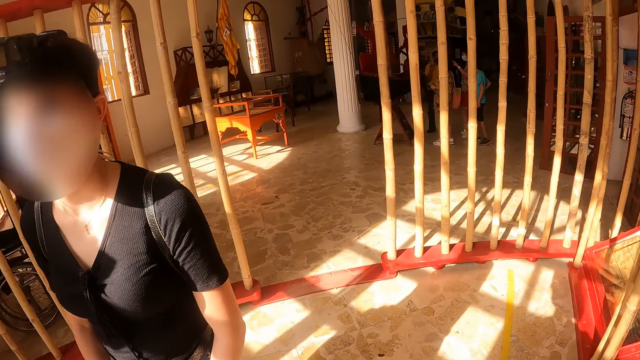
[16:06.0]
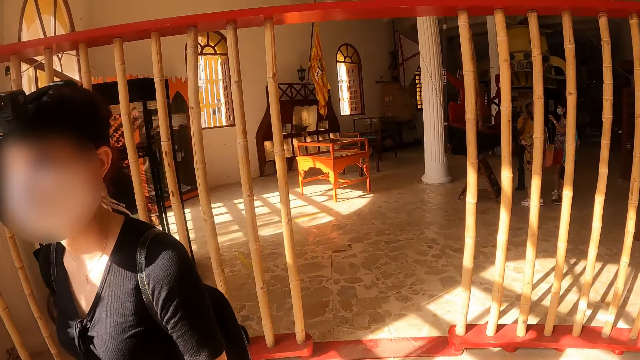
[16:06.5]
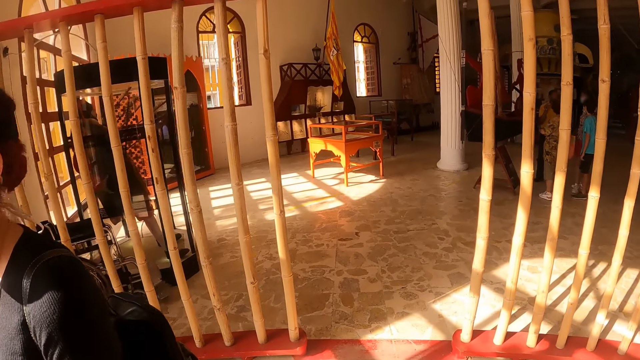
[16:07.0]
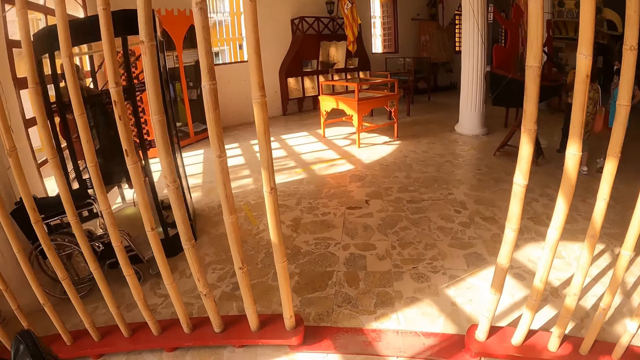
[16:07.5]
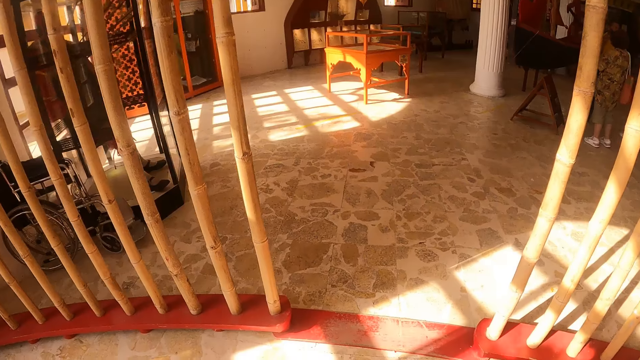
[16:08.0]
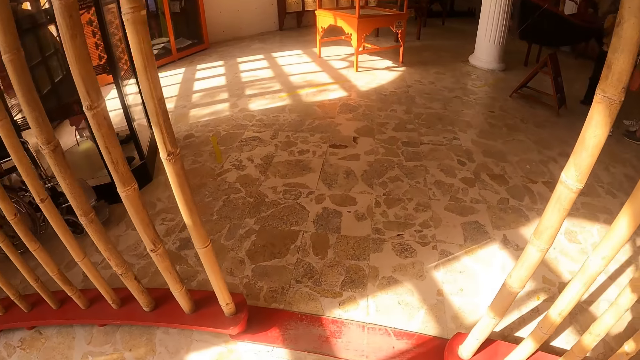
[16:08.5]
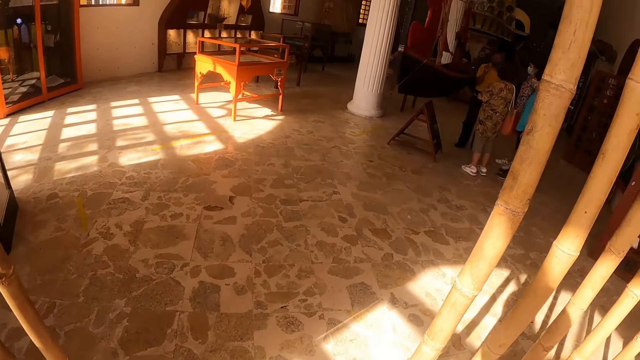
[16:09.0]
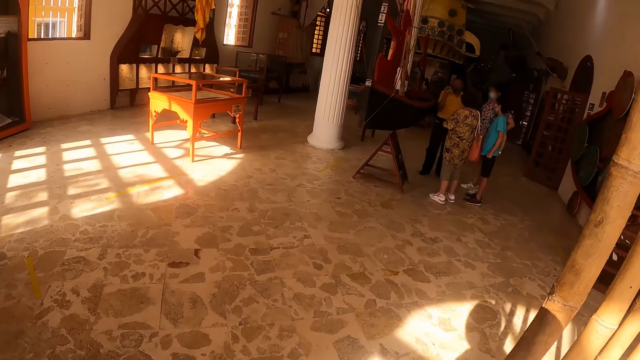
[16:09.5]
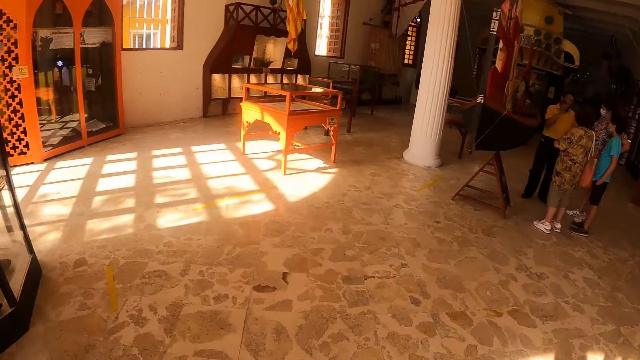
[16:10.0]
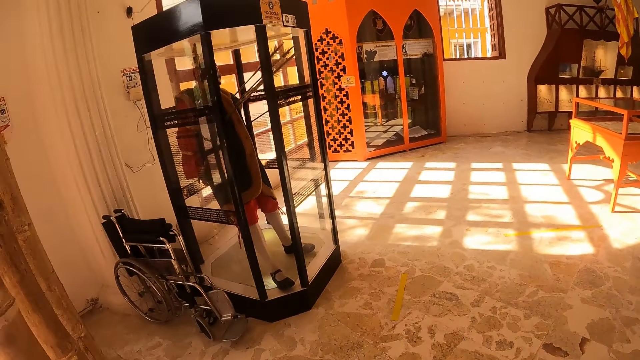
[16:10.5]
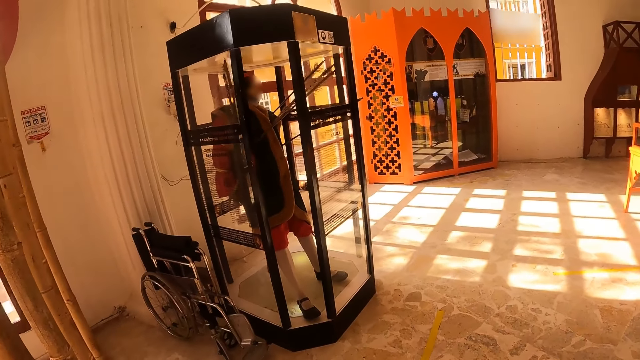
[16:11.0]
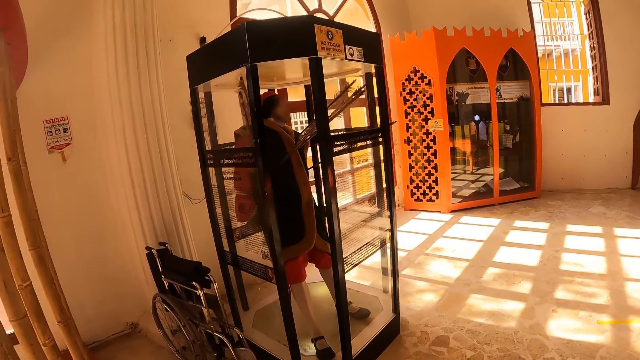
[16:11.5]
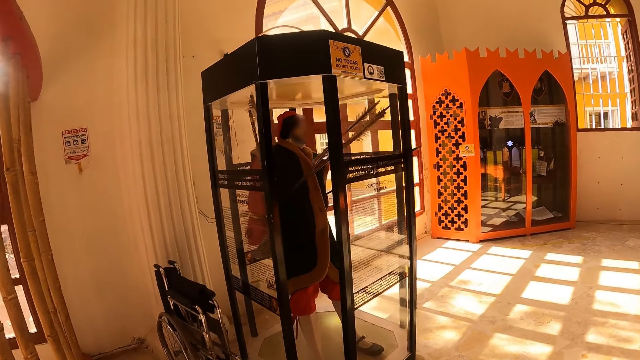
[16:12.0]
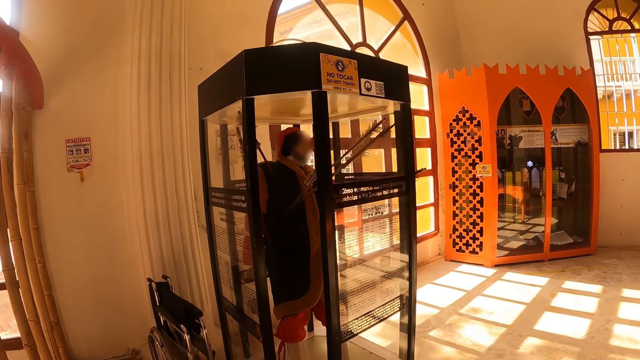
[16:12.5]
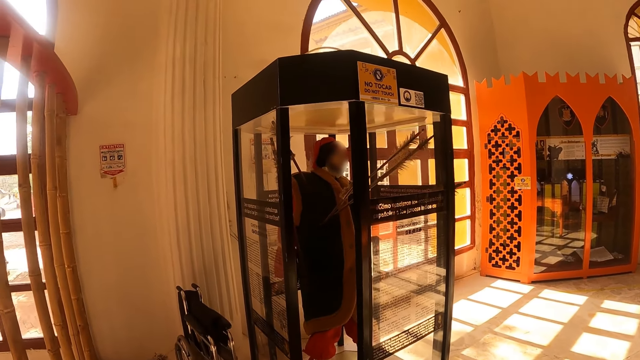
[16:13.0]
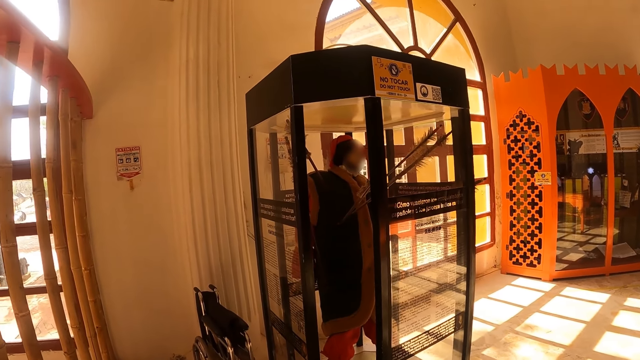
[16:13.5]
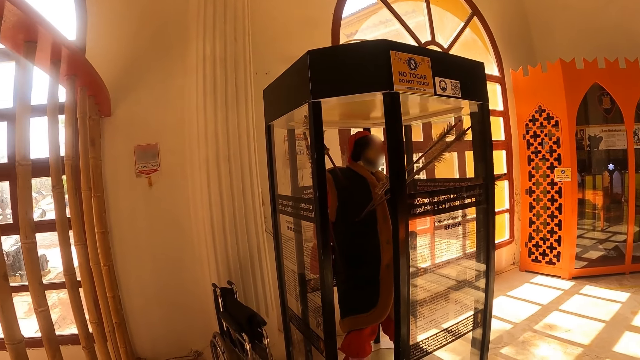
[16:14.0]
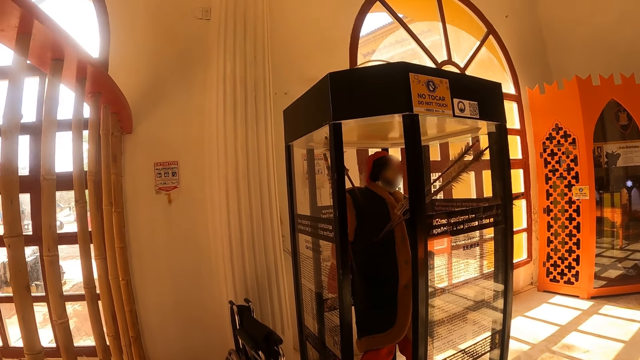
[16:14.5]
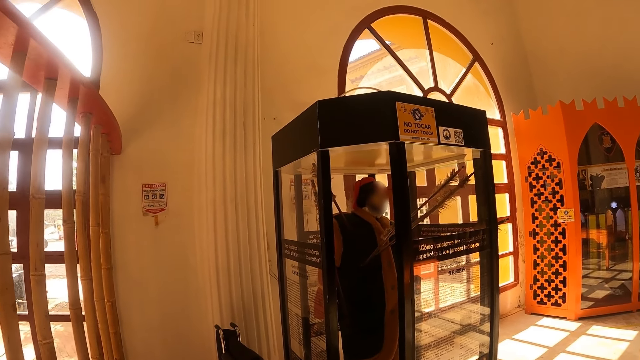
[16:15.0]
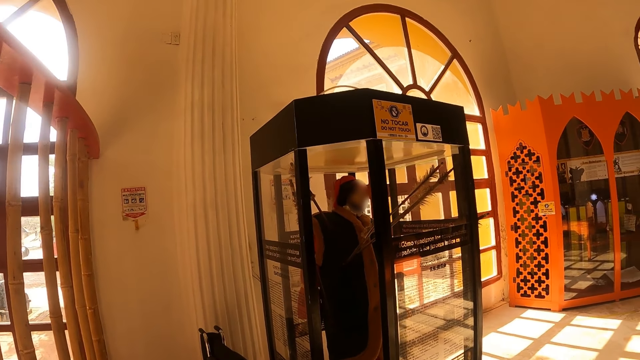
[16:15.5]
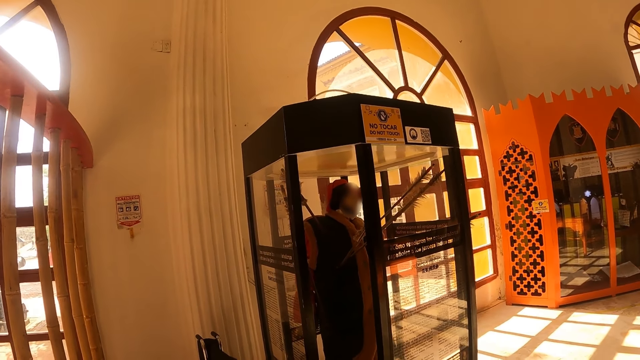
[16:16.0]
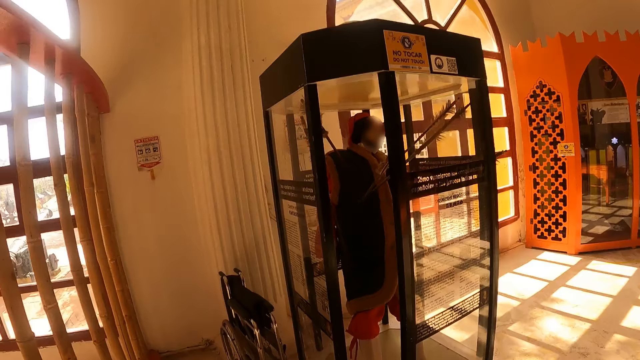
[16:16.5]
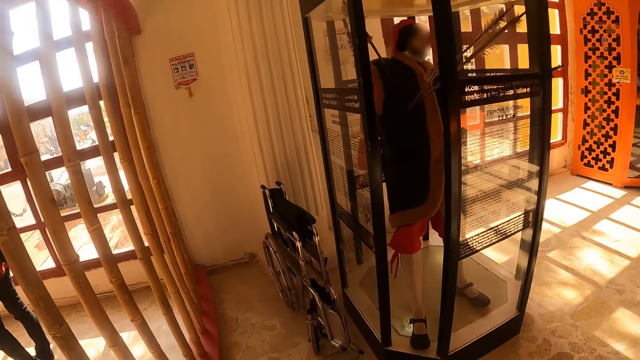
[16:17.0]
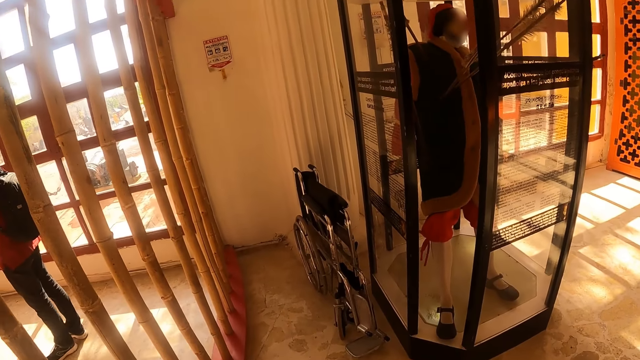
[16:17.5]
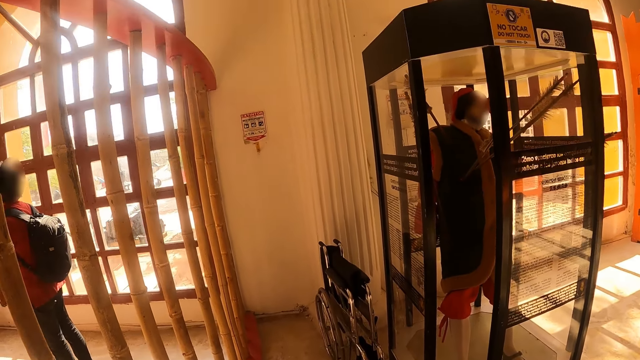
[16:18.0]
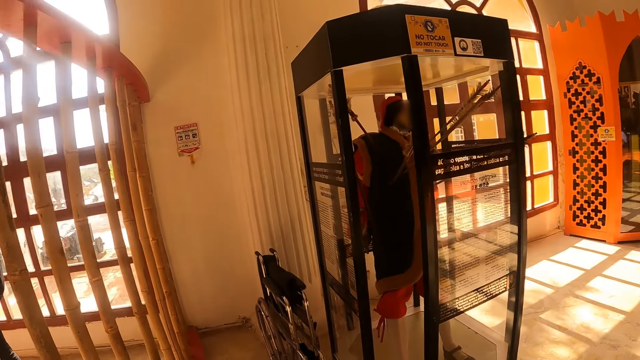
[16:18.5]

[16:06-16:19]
The camera wearer walks out of the room. They walk around the house. They look at a statue inside a container. They look around.

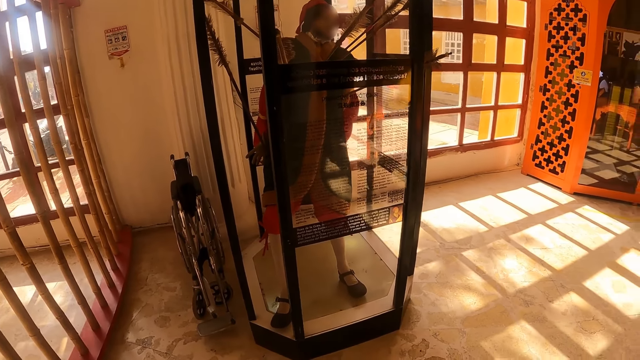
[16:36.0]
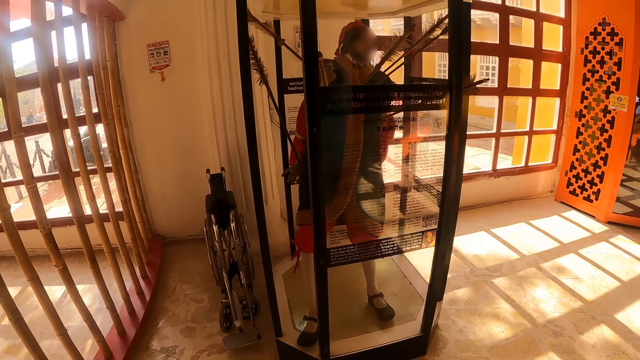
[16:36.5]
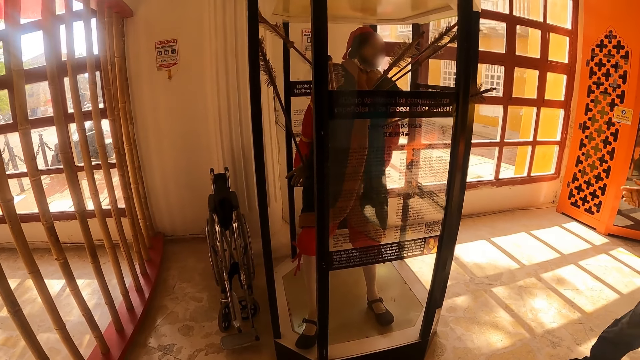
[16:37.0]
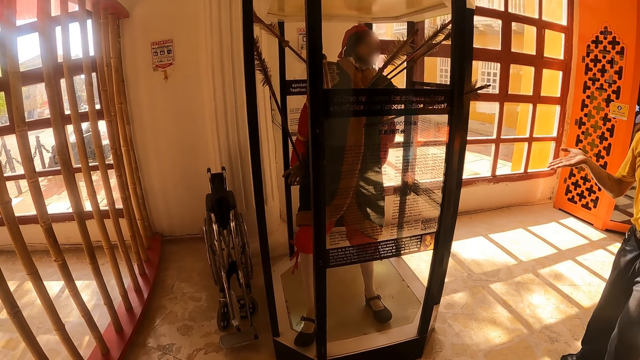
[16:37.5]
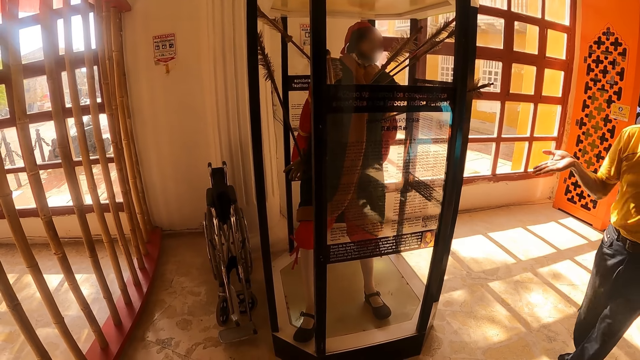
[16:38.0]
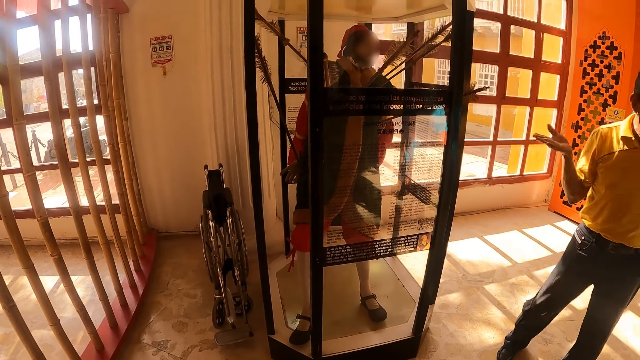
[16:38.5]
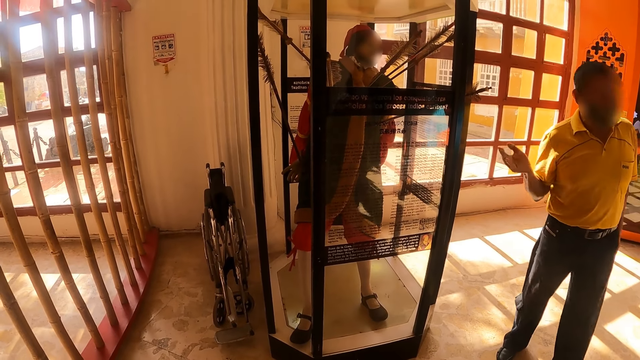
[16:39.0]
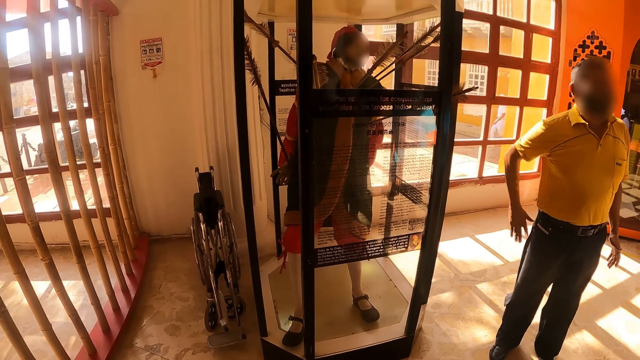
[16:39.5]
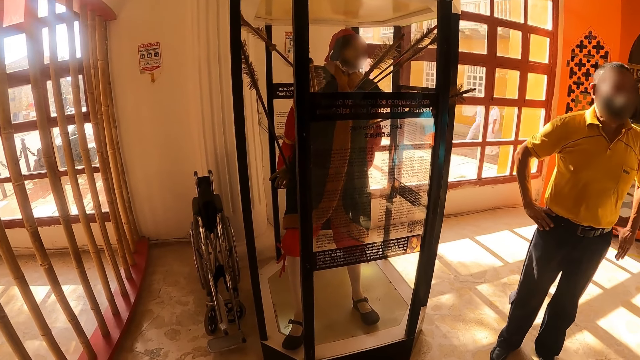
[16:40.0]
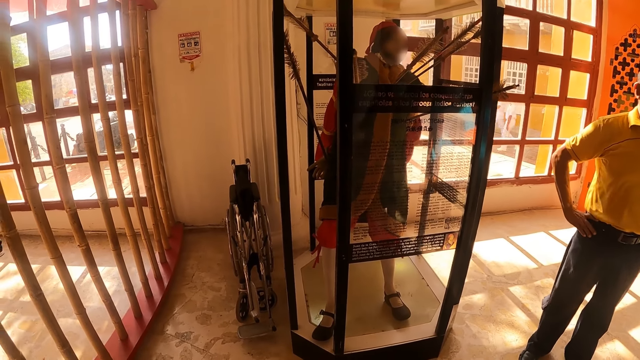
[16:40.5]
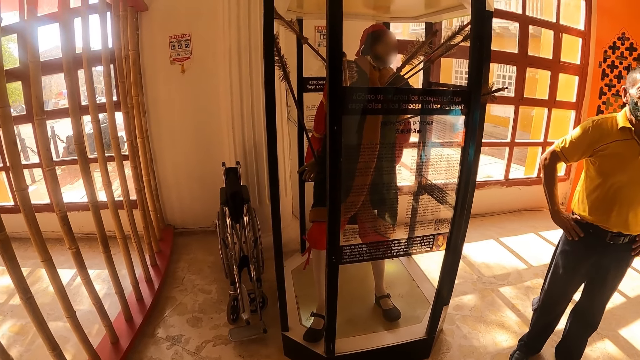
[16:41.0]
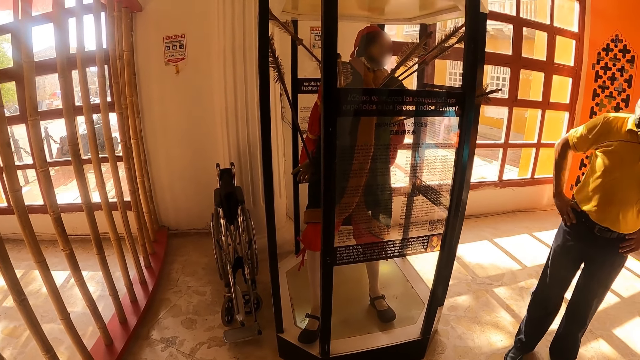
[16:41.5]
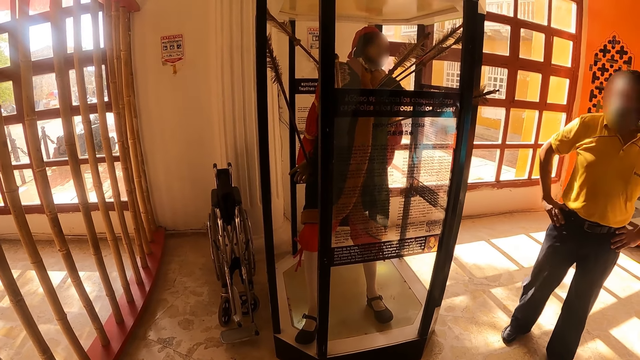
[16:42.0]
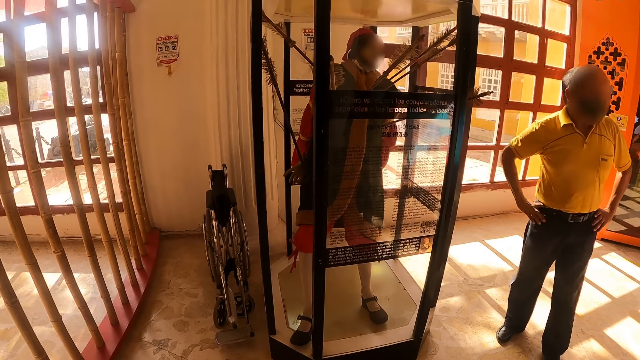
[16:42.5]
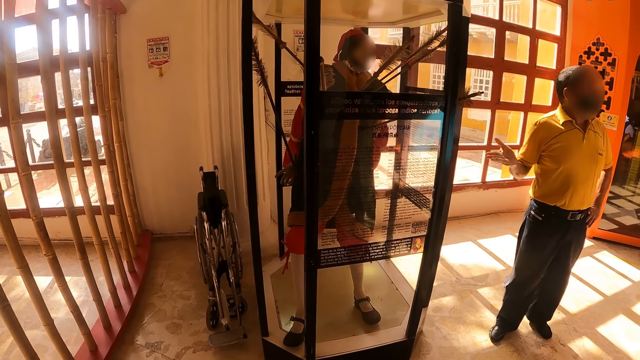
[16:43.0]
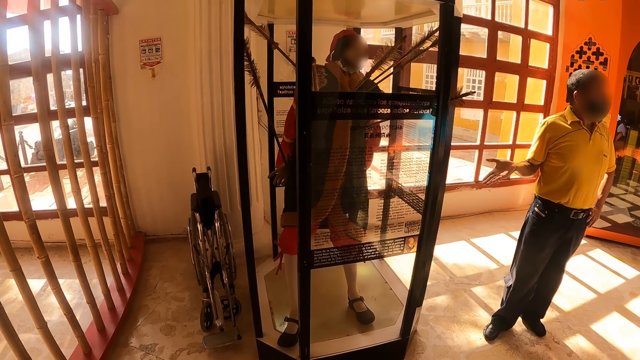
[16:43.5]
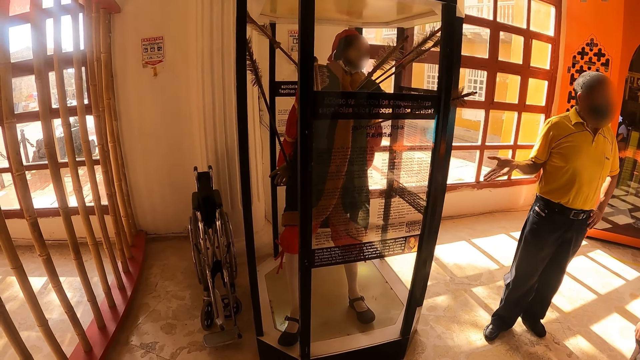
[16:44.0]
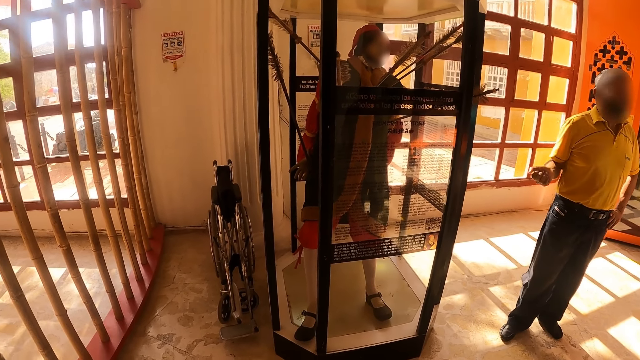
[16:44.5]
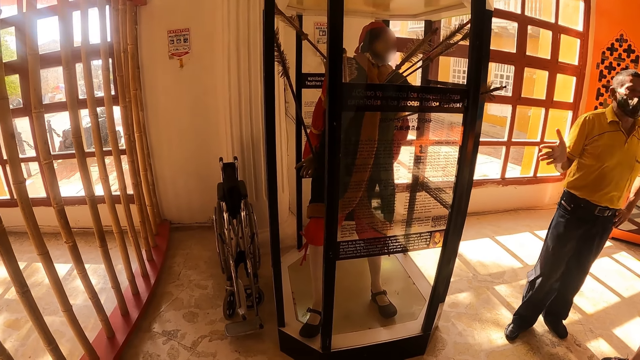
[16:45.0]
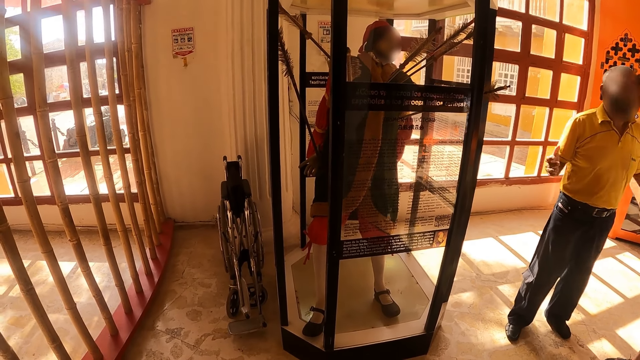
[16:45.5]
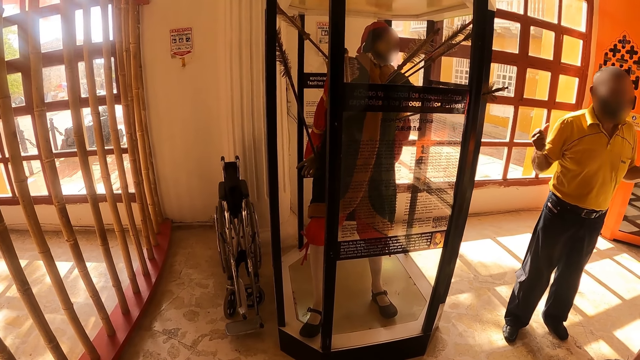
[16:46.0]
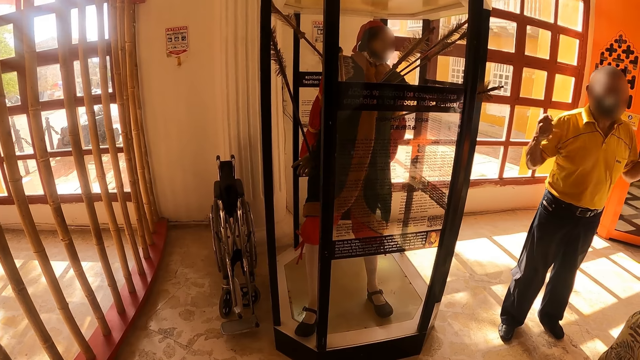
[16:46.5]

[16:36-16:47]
The camera wearer interacts with a man.
